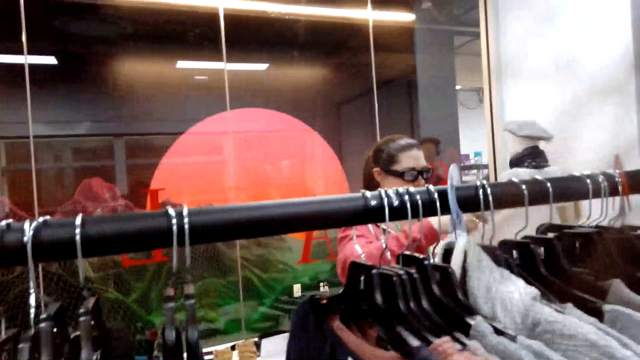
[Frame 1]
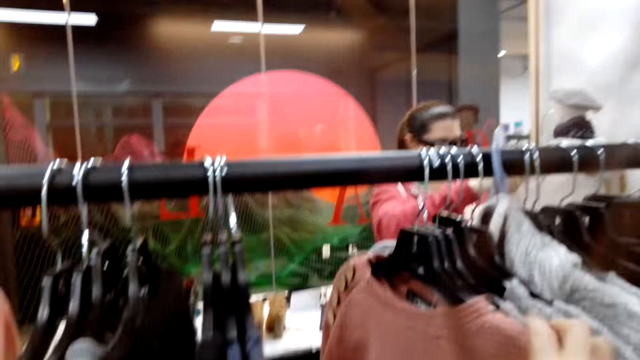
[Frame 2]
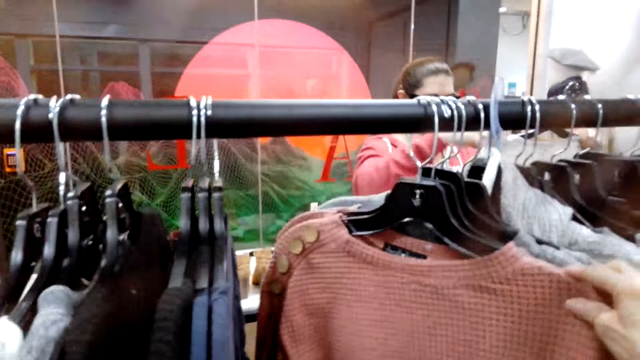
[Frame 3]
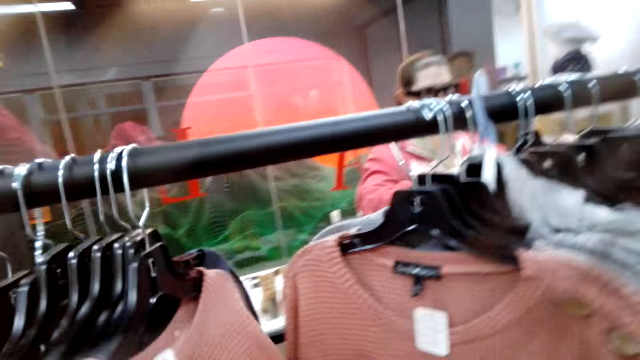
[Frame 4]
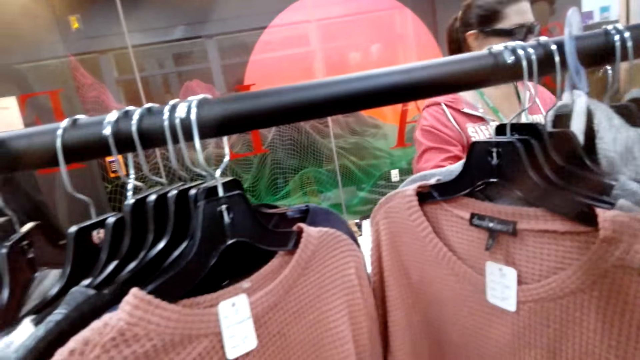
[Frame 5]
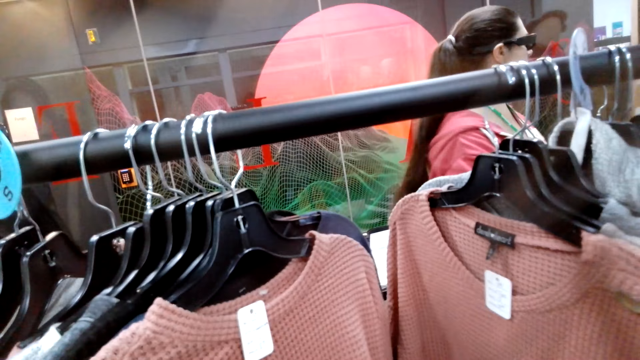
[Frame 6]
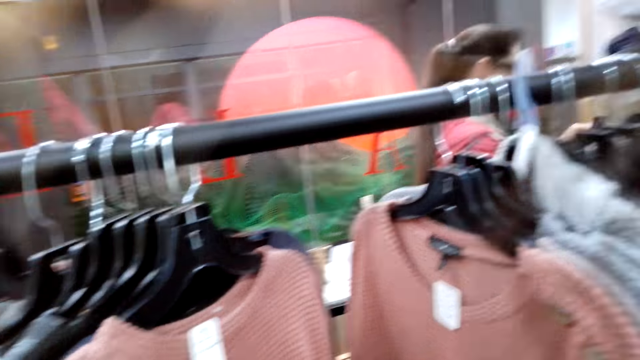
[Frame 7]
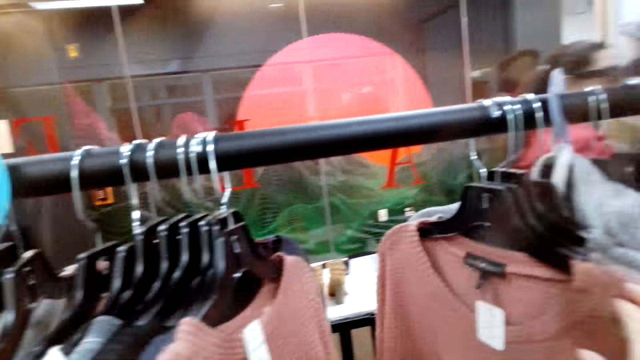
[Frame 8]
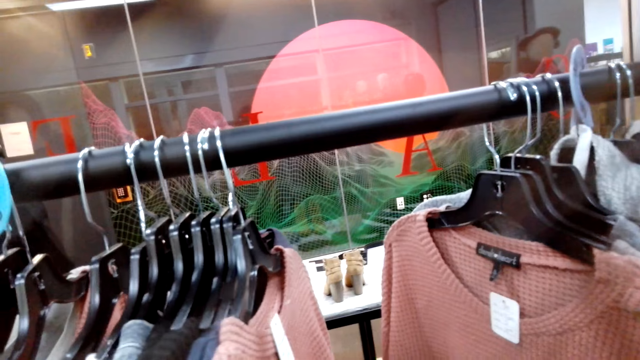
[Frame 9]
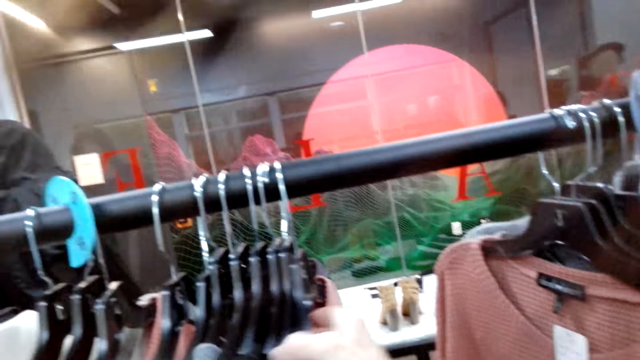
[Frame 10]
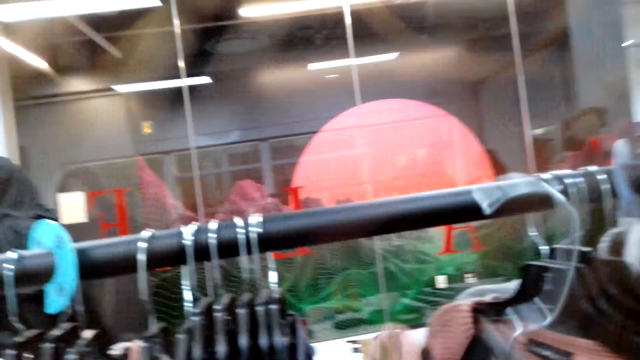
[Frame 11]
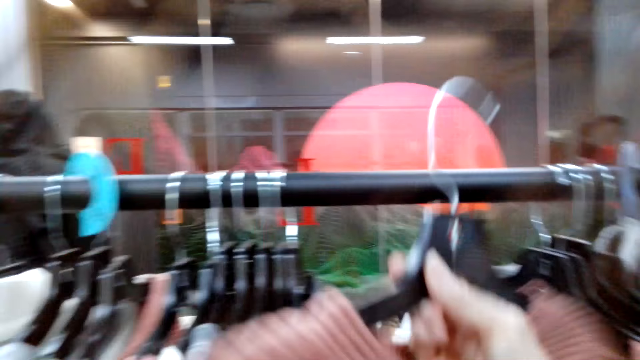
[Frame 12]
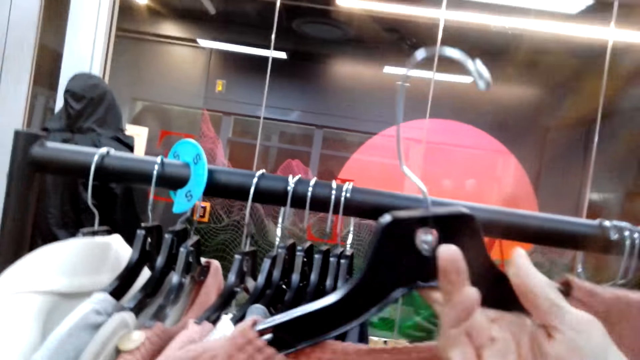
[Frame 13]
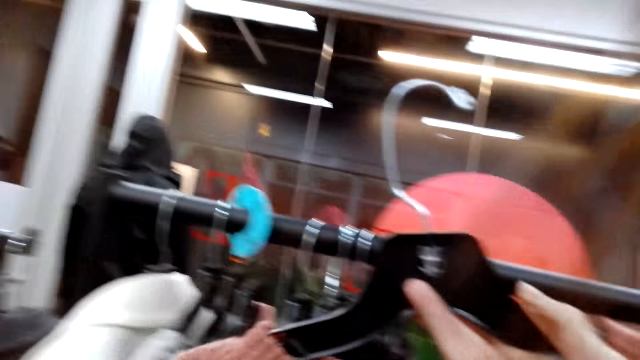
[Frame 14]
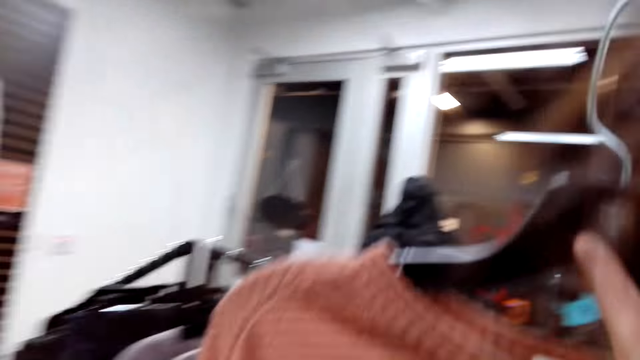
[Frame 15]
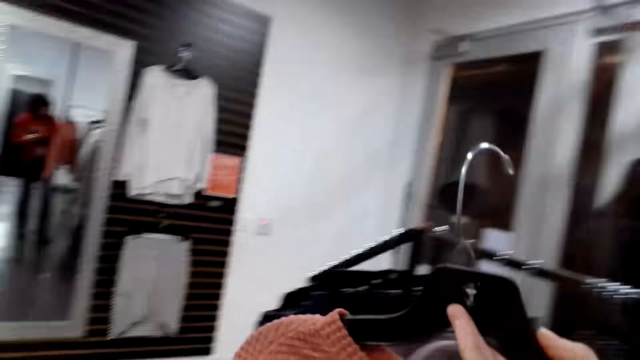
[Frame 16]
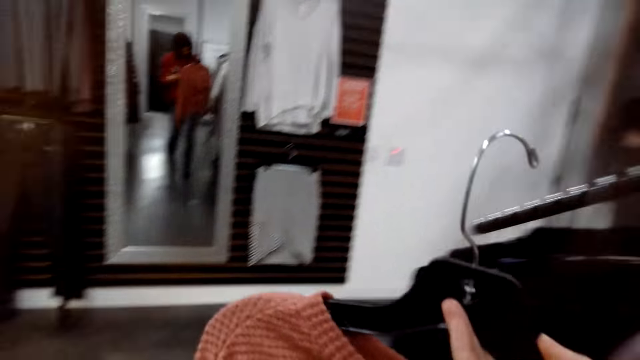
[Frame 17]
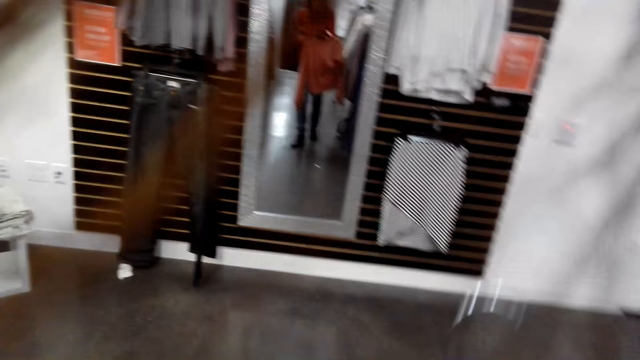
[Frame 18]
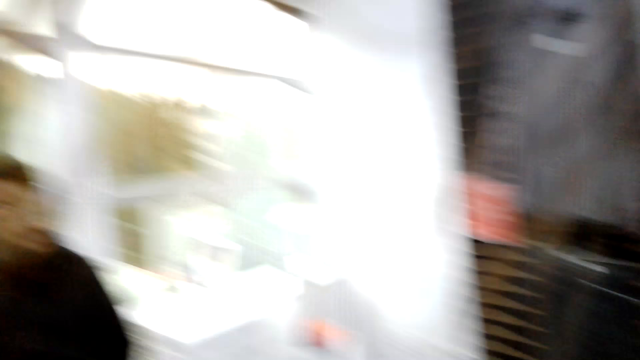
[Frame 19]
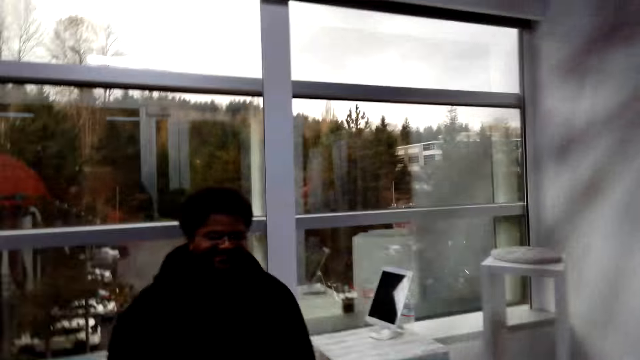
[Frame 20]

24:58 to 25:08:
The camera wearer selects the tops on the hangers. A woman removes the blouse from the hanger and takes the blouse to the camera wearer.

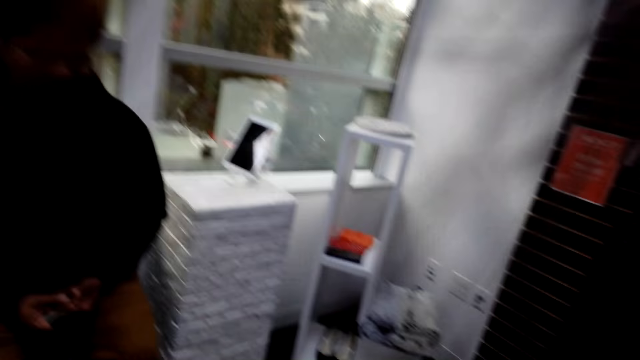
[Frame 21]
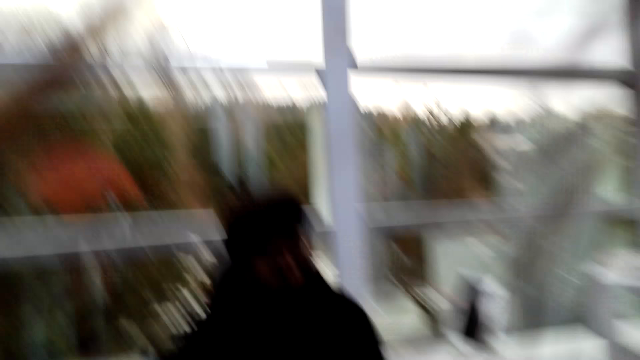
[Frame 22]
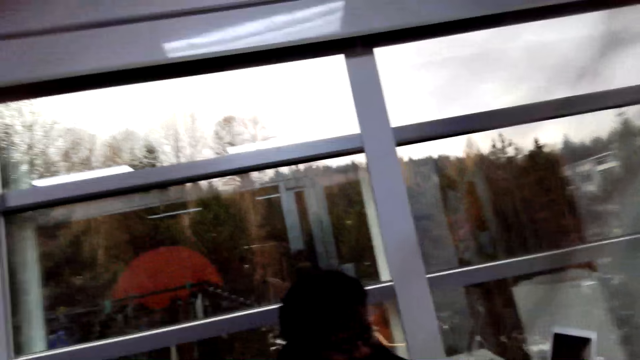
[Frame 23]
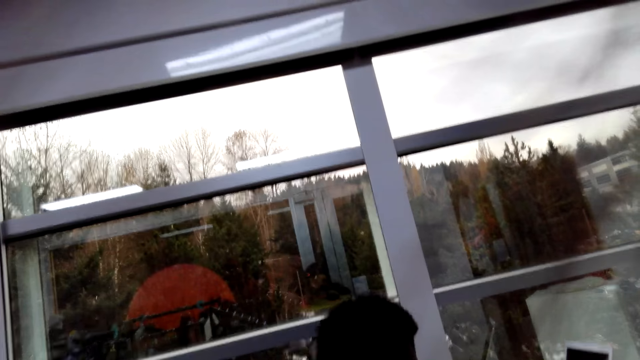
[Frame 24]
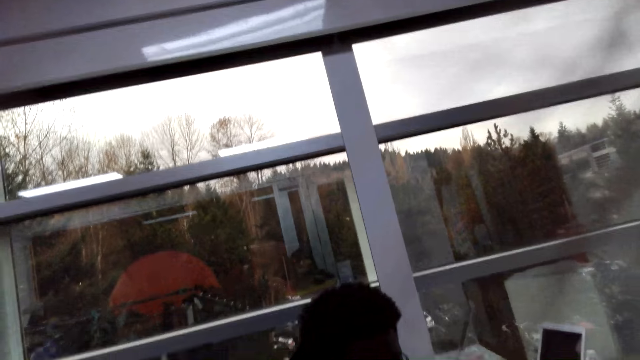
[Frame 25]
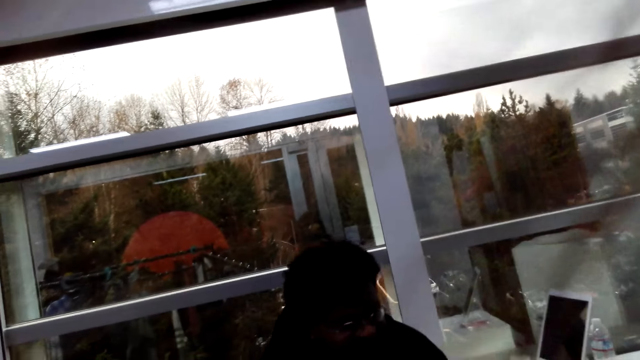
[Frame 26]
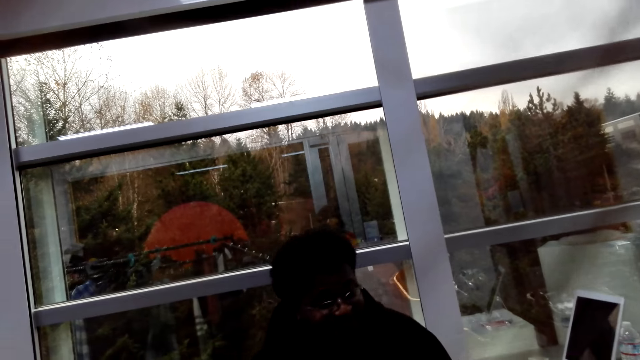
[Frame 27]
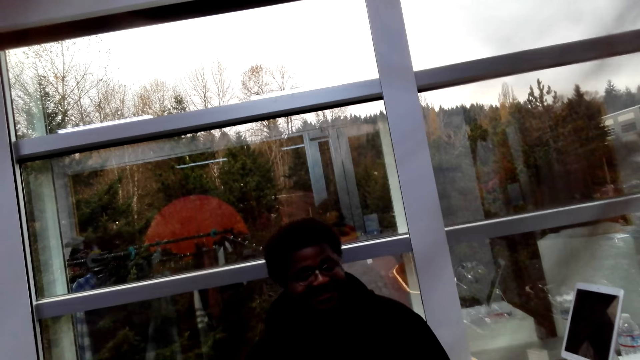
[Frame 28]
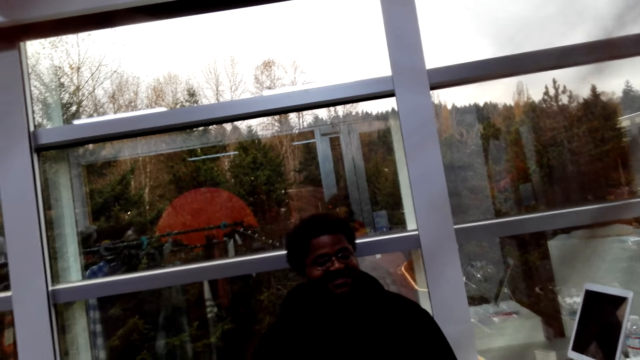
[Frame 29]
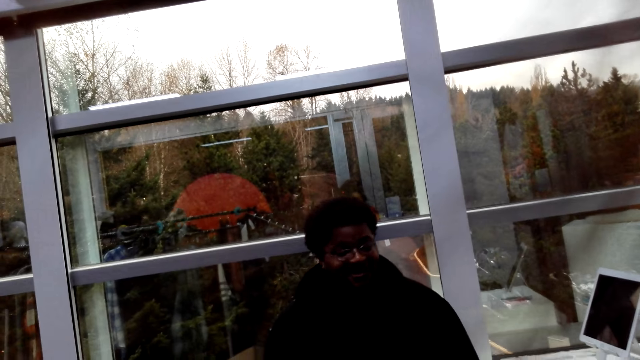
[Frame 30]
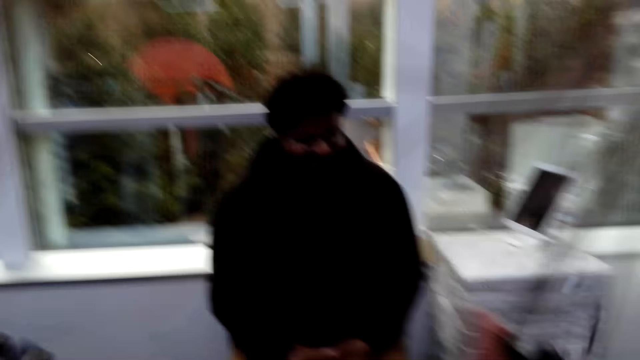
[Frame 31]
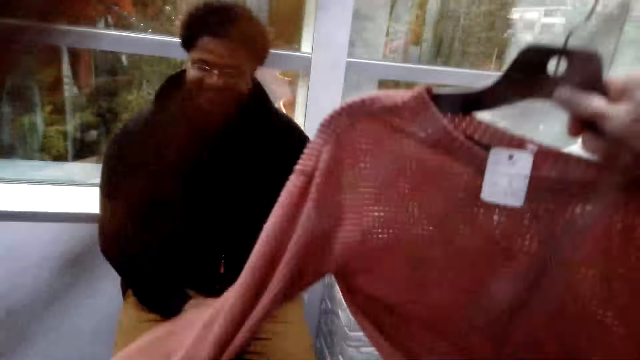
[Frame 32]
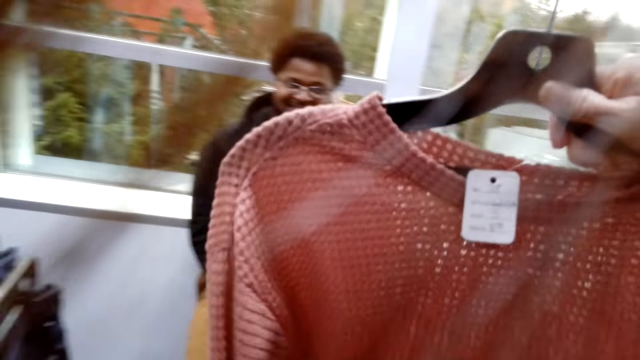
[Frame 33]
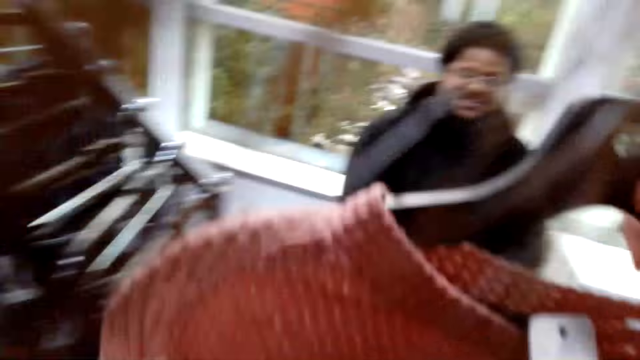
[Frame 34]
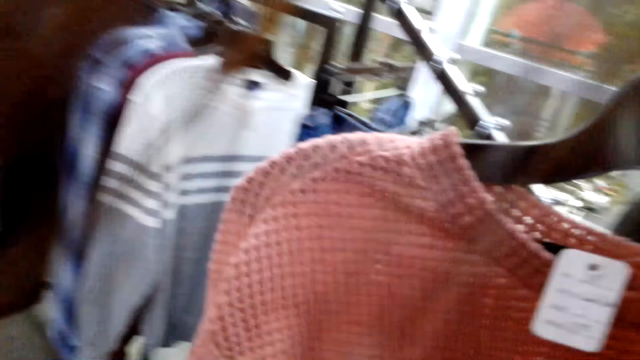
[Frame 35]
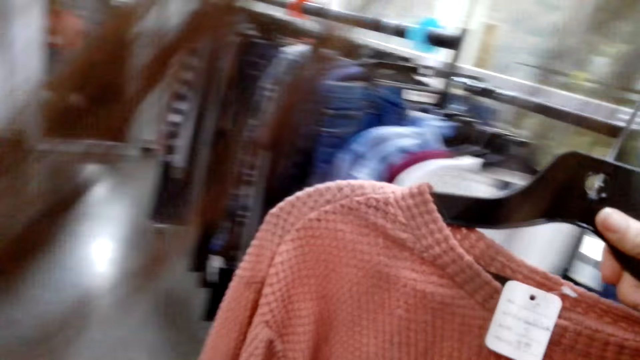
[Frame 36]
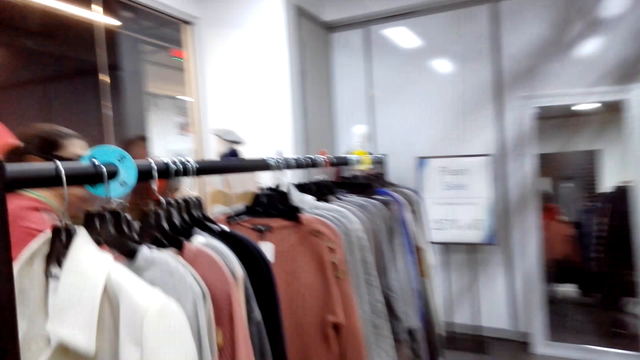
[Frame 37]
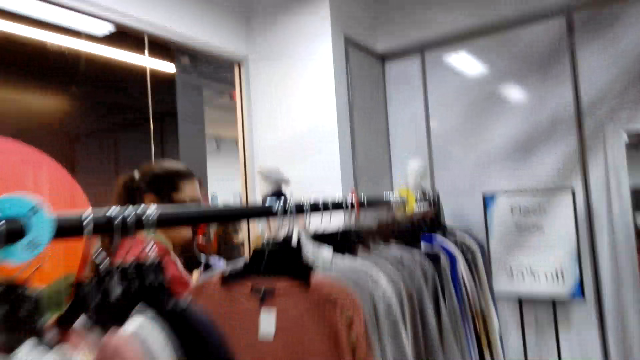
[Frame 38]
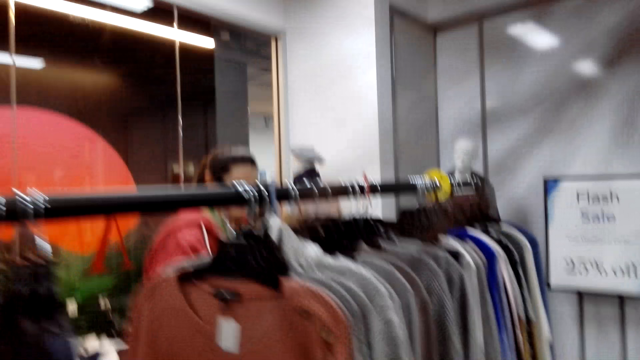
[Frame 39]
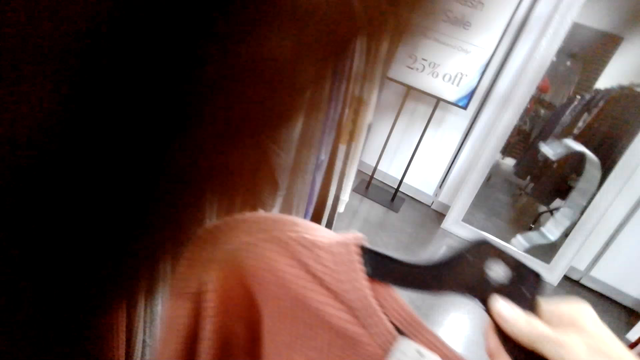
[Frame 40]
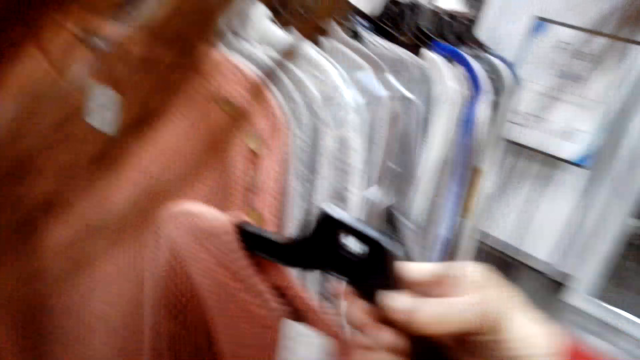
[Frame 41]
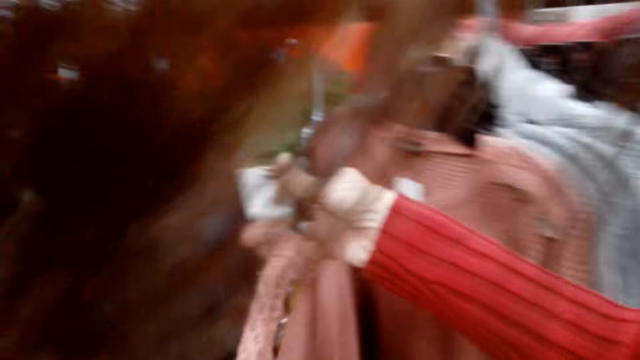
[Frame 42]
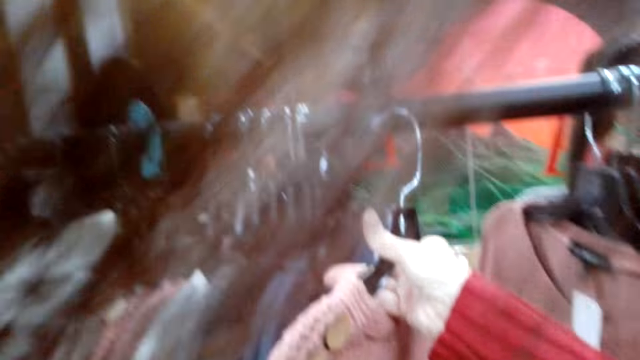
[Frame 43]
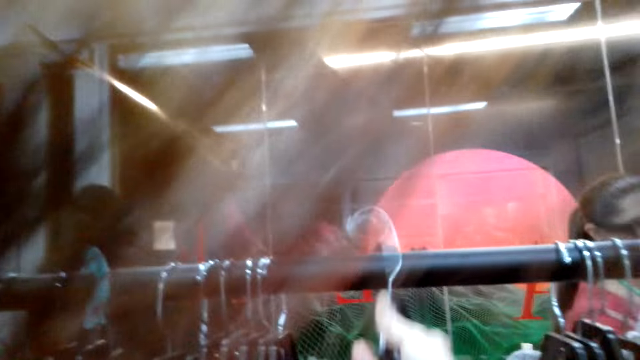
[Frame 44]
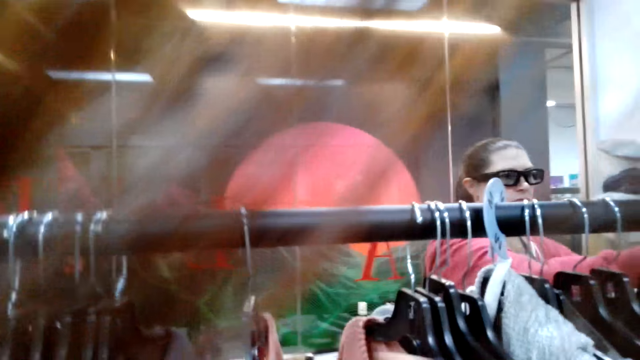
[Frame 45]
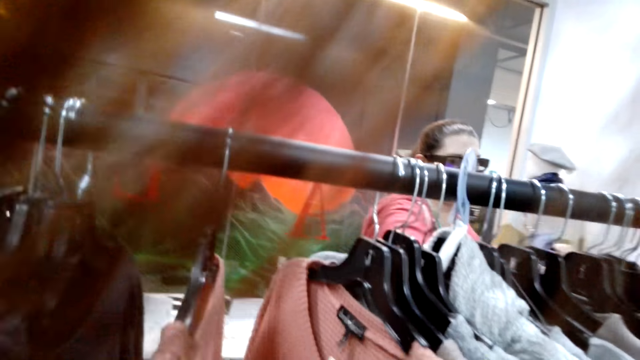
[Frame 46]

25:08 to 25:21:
A woman discusses something with the camera wearer. The woman returns the blouse to the hanger. The camera wearer walks around the room. Another woman with the first woman discusses something with the camera wearer. The camera wearer hangs the top on the hanger.
